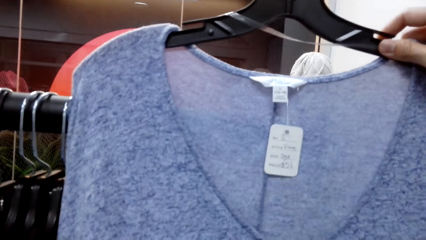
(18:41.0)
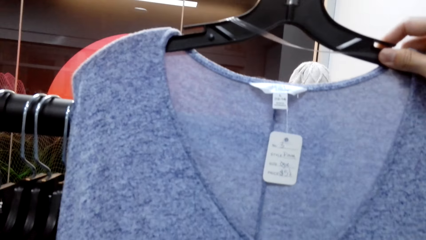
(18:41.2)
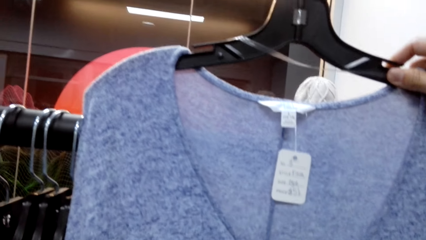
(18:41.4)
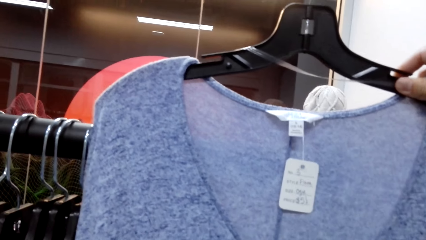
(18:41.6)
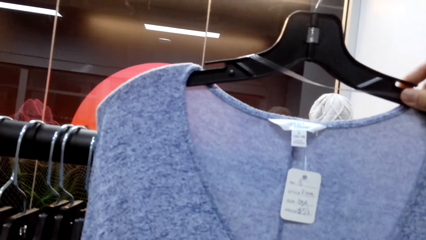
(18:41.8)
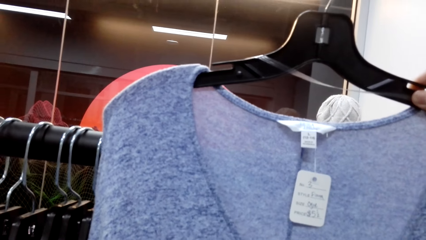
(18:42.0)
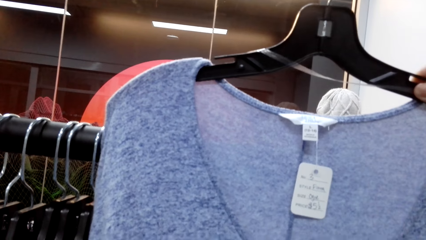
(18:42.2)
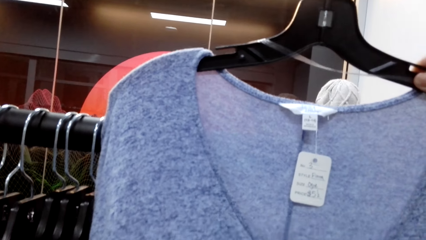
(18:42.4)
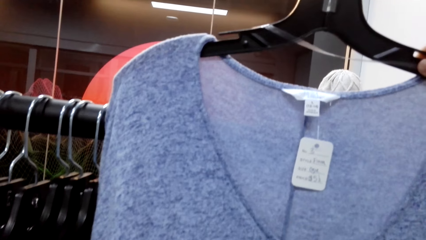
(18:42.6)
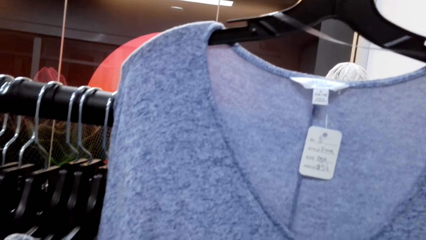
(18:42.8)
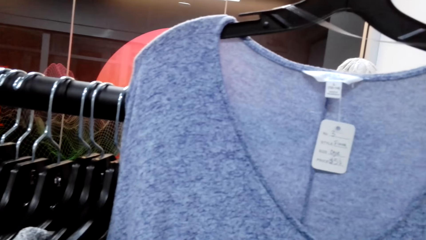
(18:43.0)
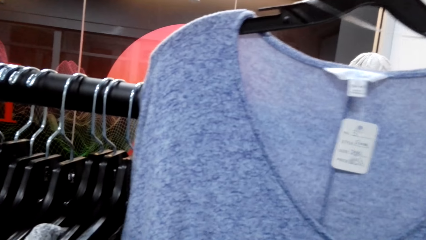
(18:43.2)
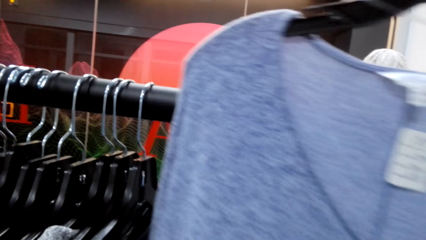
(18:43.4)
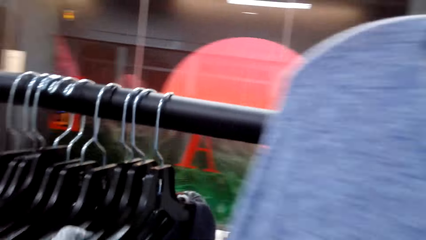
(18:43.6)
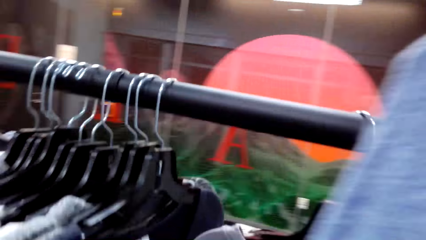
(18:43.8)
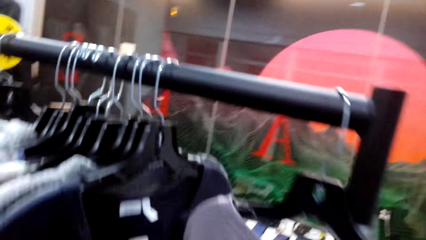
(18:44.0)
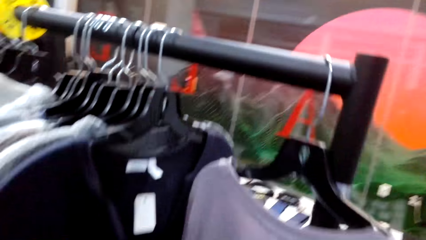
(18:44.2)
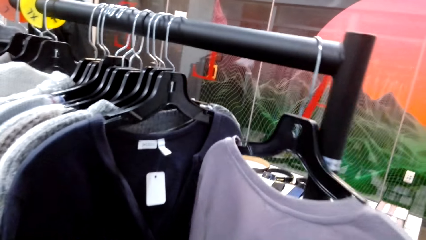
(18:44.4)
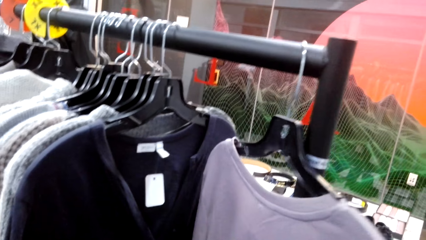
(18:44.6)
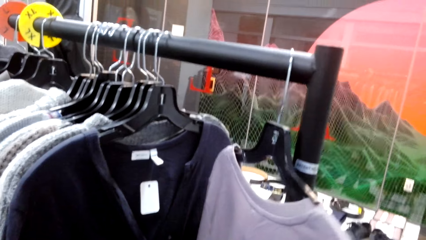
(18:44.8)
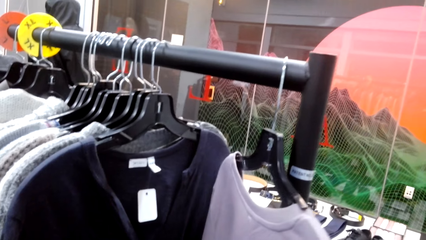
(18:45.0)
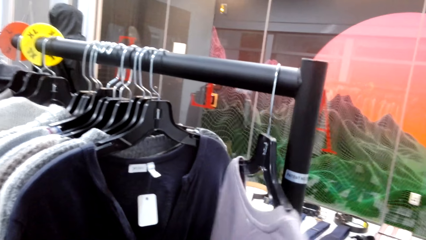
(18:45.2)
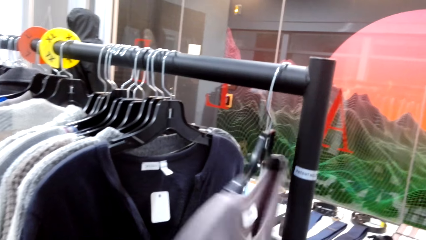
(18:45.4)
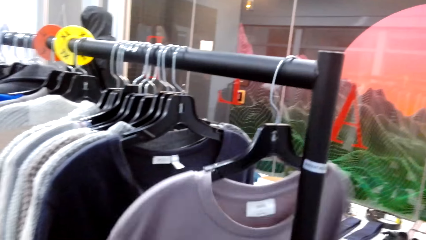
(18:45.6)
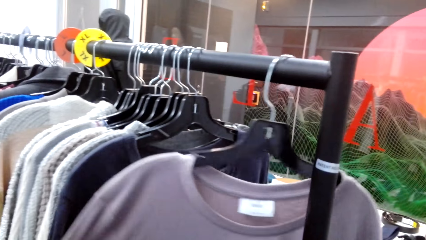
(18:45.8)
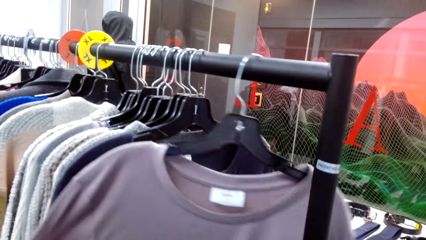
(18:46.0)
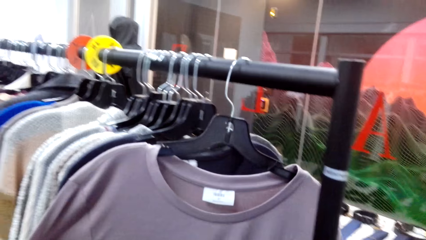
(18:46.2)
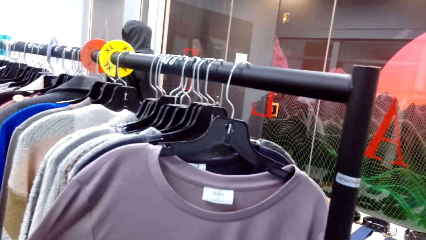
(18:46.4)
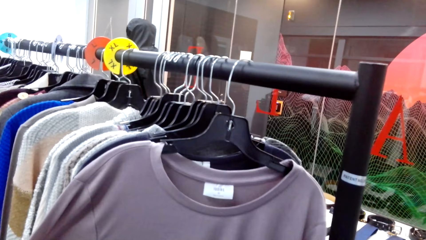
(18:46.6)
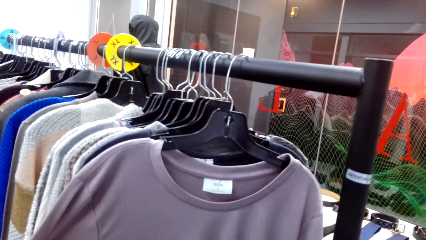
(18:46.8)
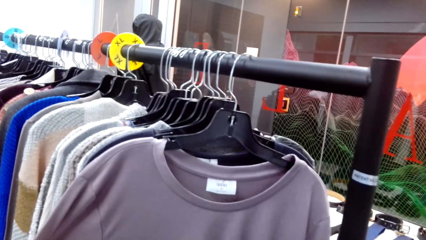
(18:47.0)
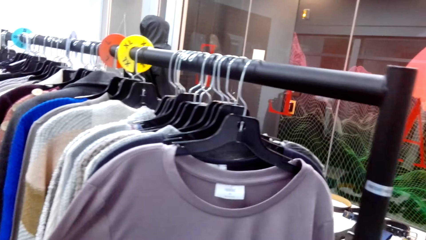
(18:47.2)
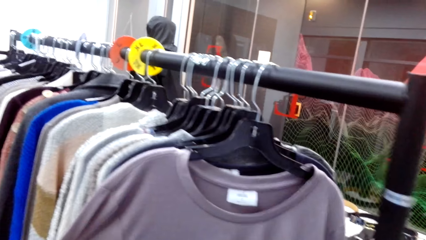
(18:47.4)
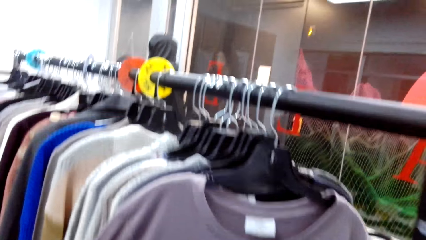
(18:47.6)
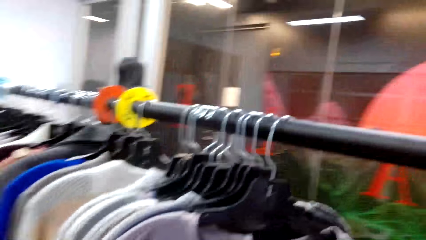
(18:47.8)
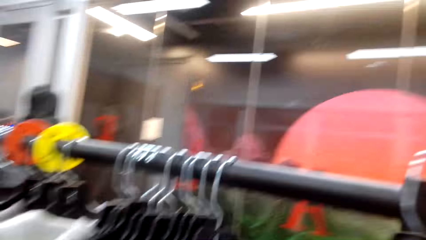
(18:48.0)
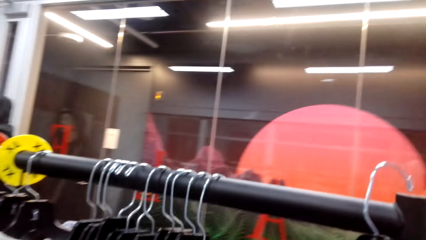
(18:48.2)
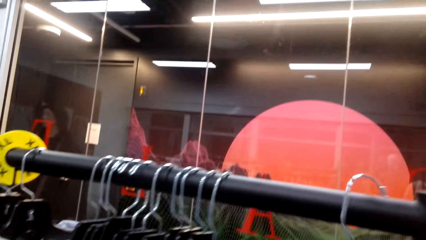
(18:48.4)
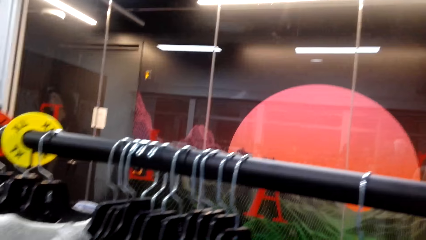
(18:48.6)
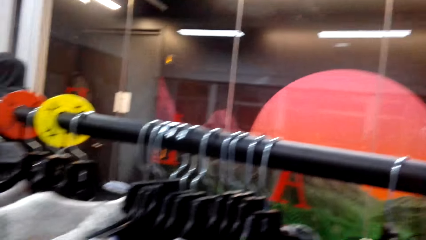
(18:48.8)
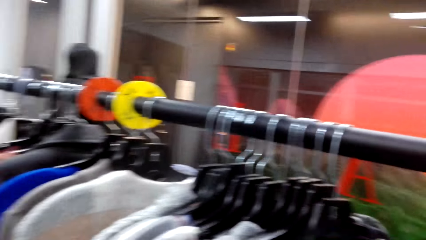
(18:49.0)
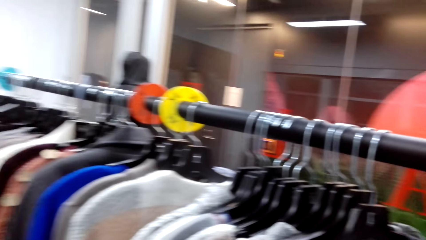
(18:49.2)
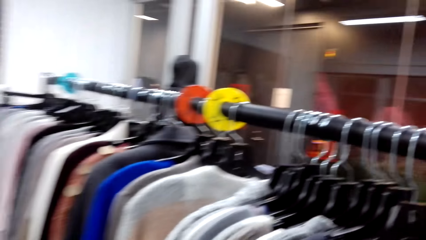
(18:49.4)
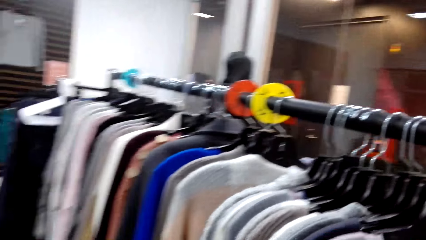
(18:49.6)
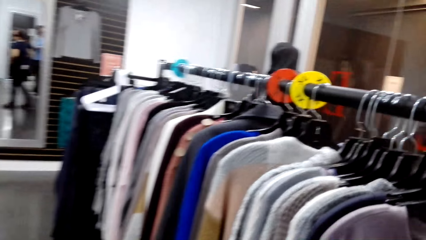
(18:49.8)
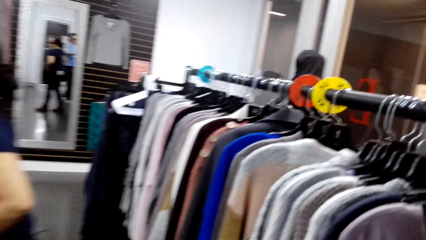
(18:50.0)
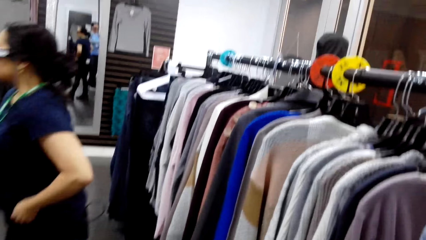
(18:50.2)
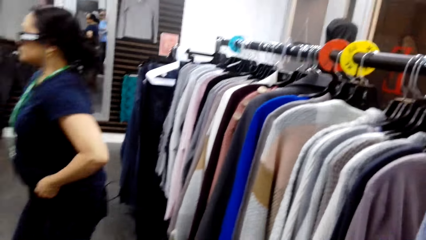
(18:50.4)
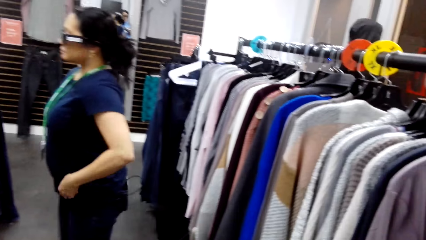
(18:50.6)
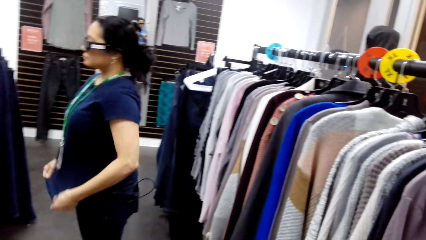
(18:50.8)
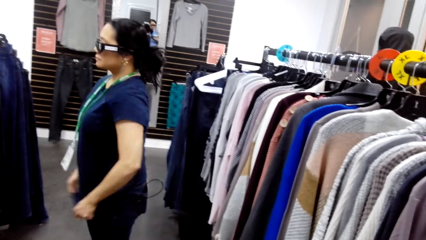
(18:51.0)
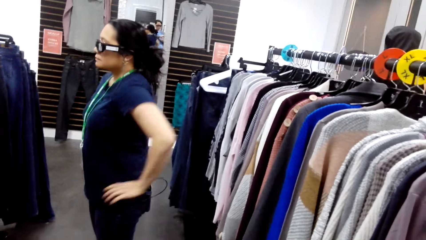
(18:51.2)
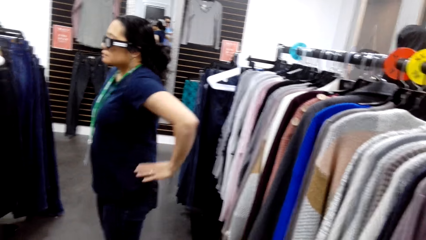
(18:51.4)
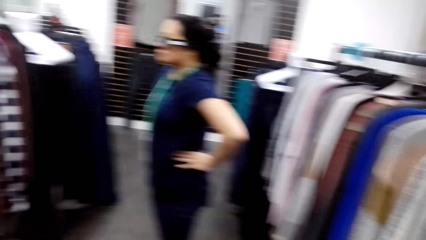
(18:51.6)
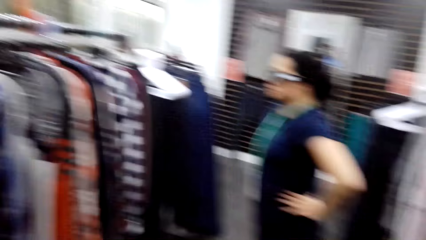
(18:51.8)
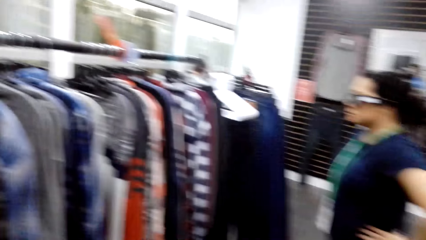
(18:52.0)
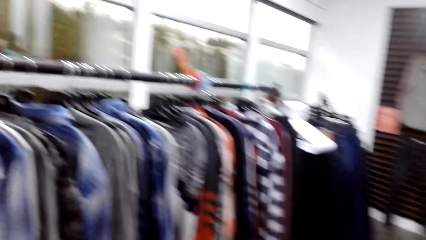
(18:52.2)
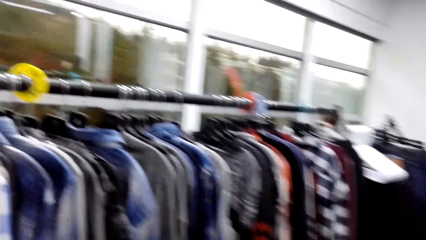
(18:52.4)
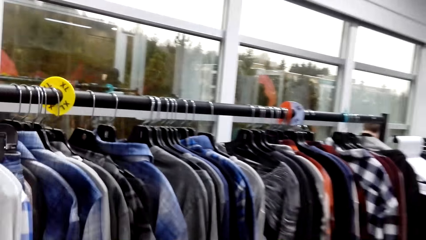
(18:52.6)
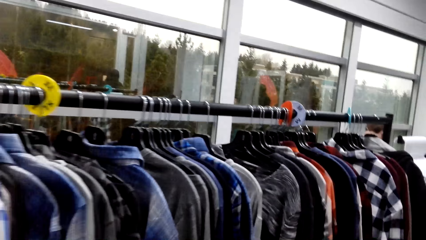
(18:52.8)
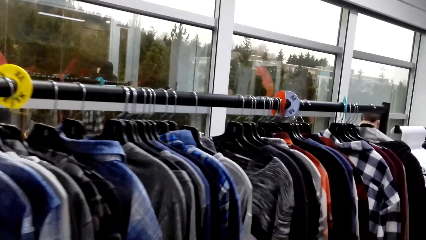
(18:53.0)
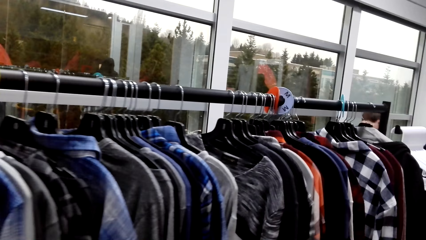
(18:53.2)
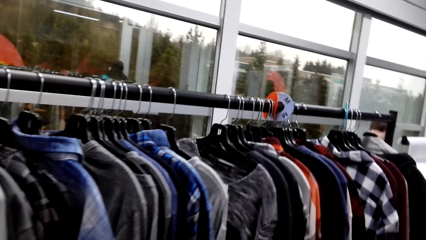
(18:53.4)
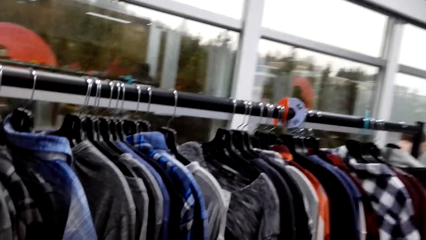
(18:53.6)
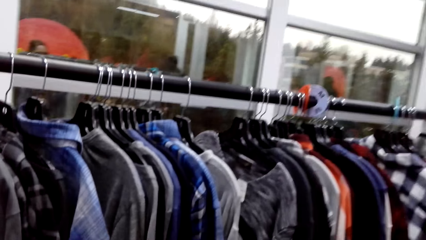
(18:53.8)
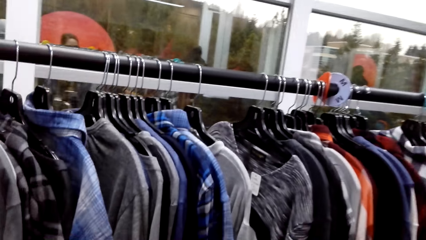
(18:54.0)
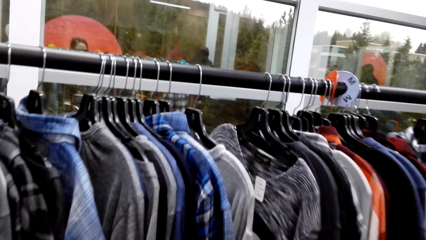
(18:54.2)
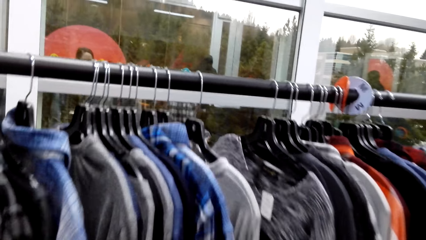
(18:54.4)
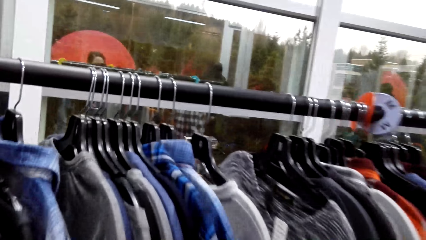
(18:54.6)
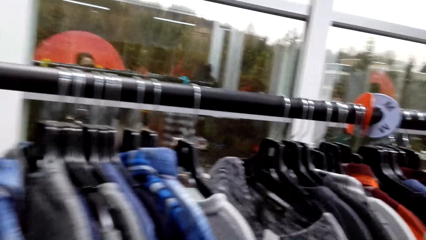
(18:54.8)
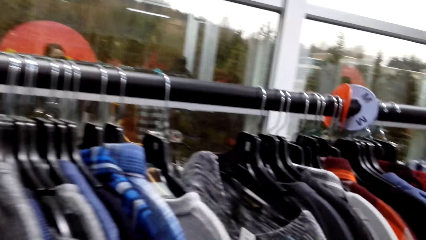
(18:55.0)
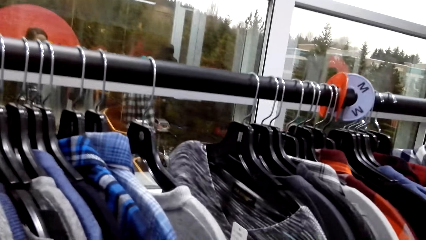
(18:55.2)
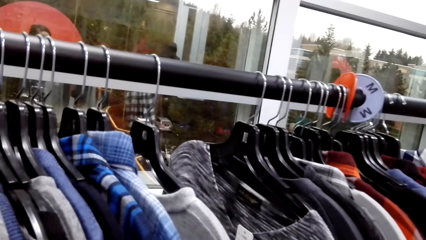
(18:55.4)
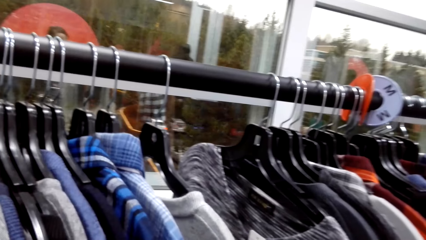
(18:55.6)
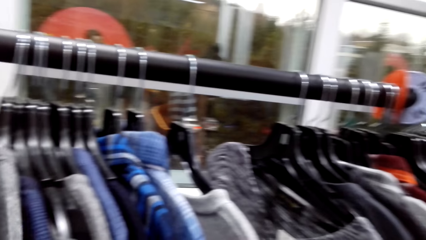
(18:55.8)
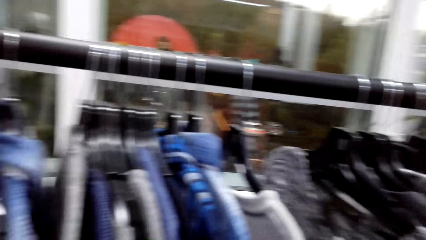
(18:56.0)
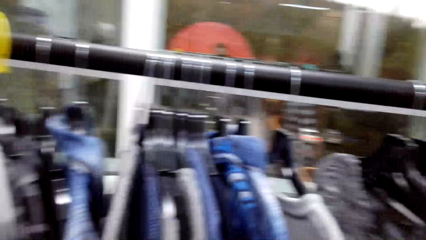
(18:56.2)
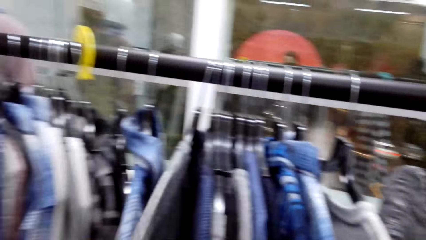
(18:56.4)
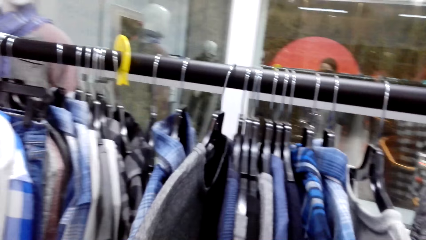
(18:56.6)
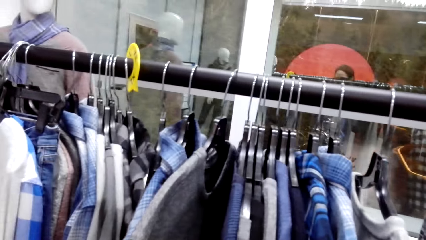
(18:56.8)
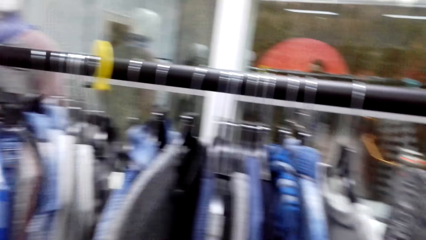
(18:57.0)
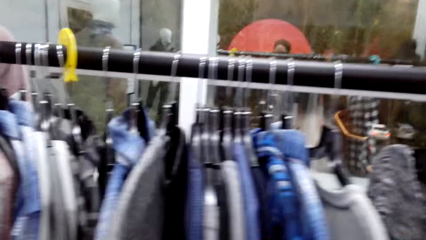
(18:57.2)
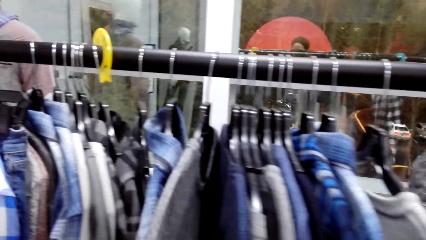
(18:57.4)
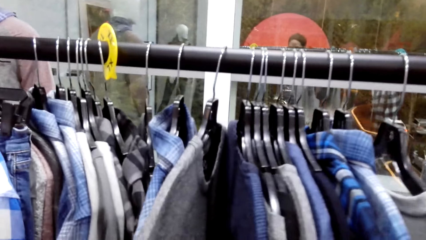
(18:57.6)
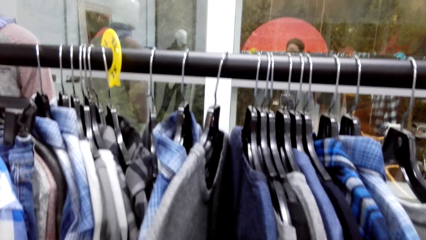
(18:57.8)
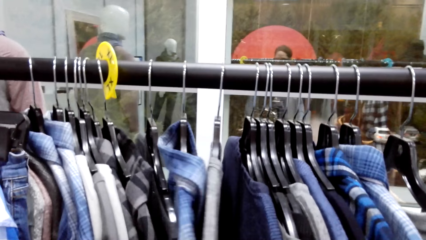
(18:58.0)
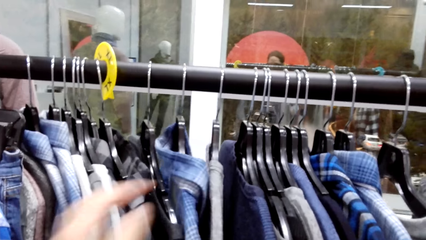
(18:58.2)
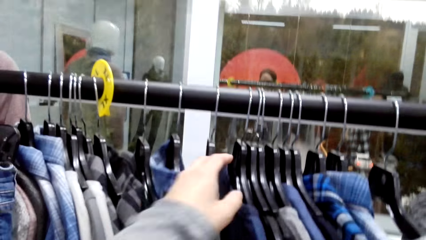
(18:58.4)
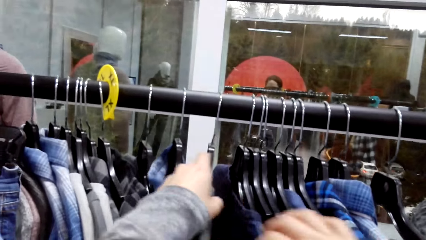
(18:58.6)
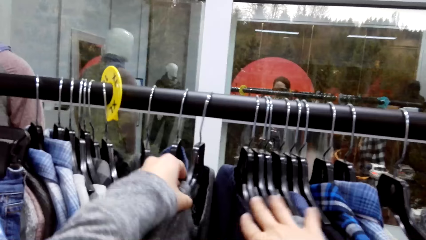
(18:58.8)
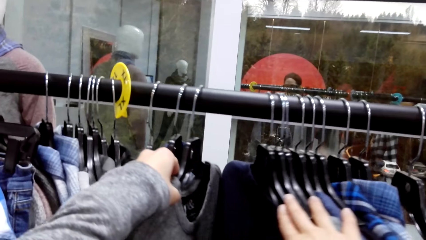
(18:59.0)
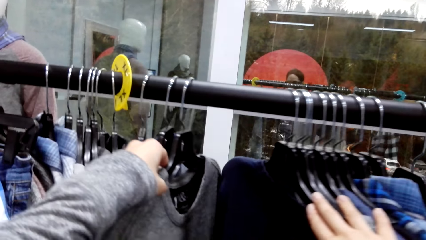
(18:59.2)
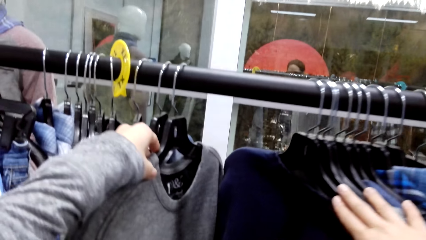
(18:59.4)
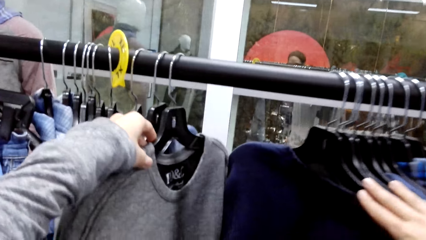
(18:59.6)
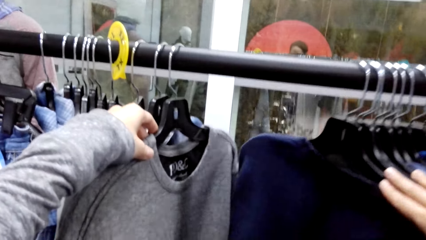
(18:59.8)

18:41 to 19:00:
The camera wearer hangs the cloth on the rack or hanger stand. They look at the clothes. They walk toward the clothes. They push the clothes sideways on the hanger stand.
